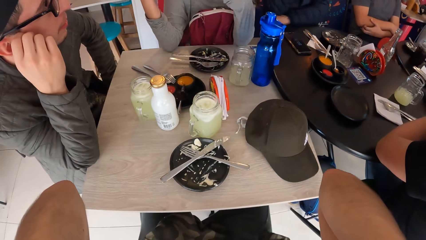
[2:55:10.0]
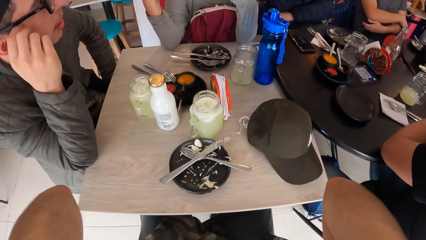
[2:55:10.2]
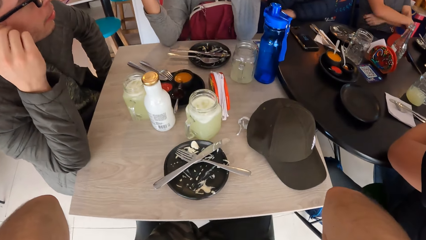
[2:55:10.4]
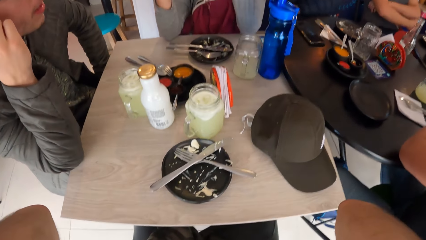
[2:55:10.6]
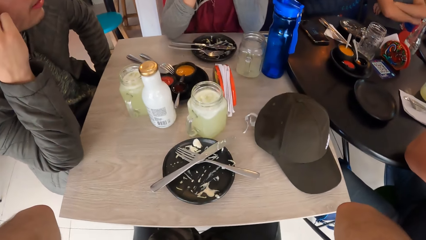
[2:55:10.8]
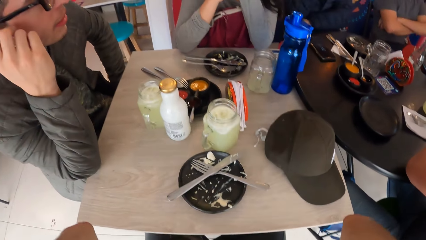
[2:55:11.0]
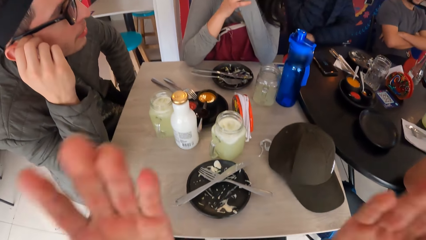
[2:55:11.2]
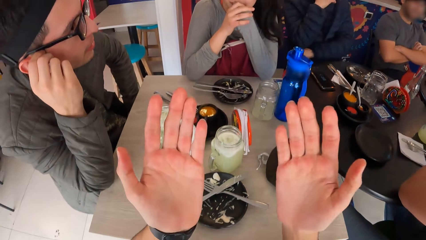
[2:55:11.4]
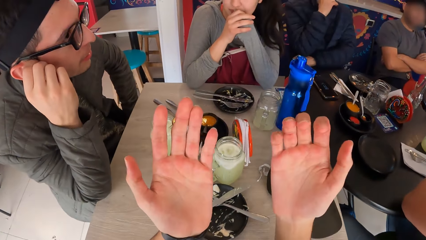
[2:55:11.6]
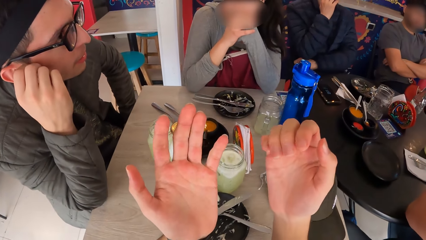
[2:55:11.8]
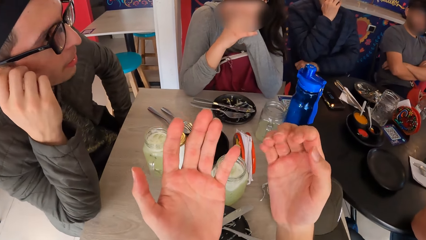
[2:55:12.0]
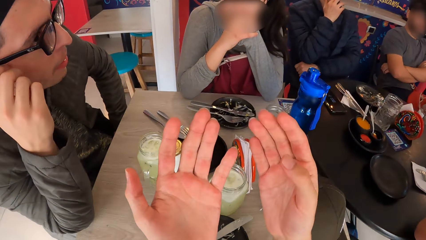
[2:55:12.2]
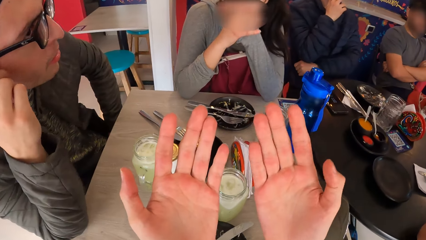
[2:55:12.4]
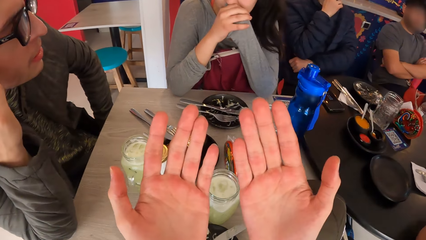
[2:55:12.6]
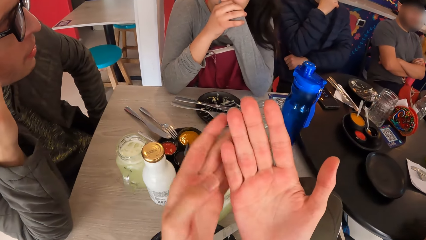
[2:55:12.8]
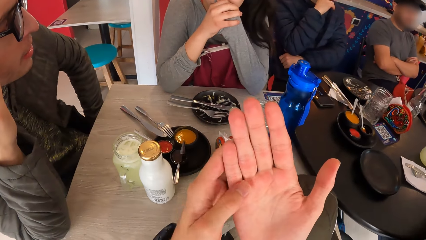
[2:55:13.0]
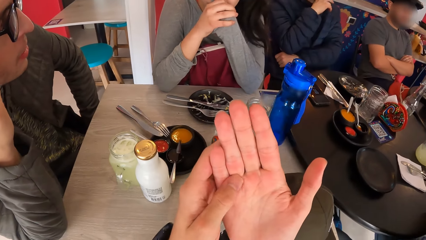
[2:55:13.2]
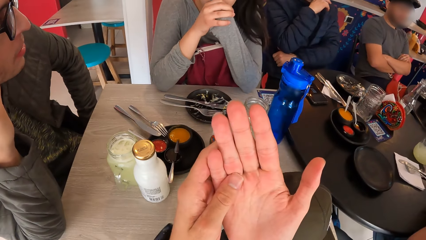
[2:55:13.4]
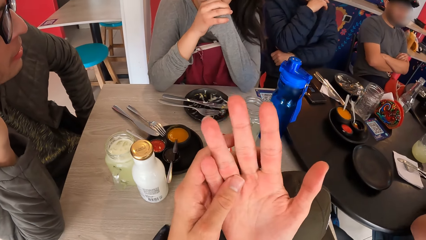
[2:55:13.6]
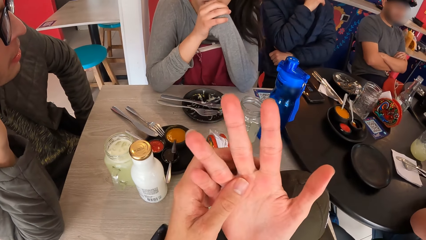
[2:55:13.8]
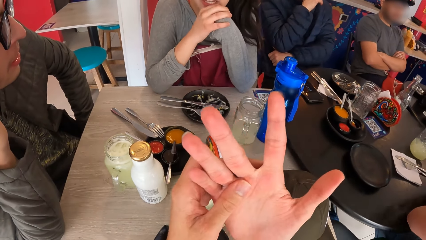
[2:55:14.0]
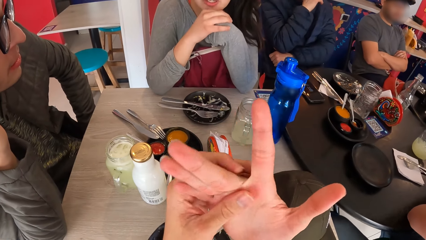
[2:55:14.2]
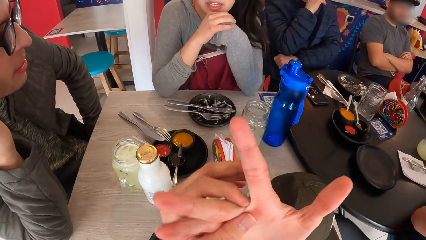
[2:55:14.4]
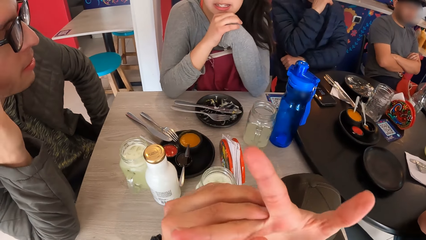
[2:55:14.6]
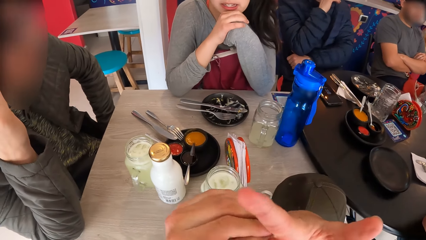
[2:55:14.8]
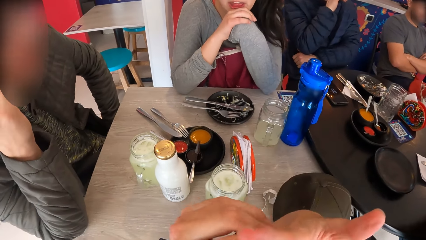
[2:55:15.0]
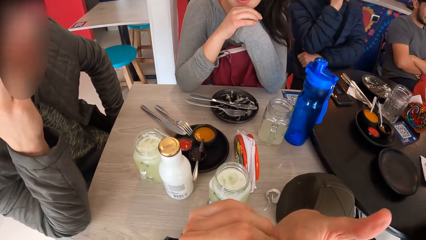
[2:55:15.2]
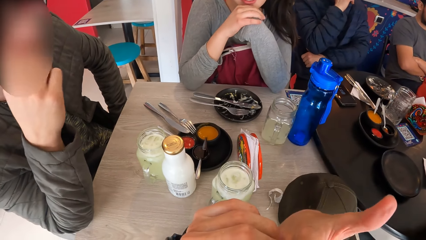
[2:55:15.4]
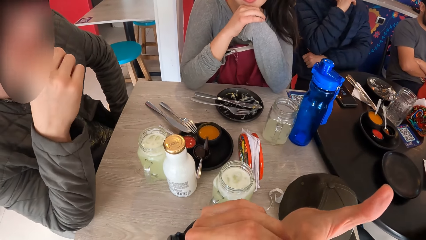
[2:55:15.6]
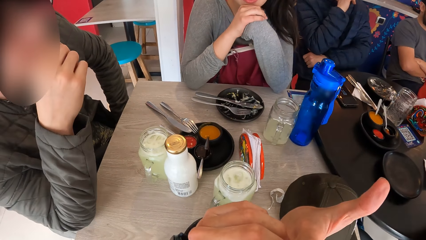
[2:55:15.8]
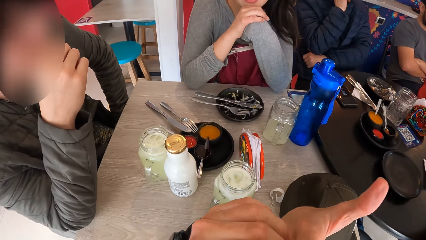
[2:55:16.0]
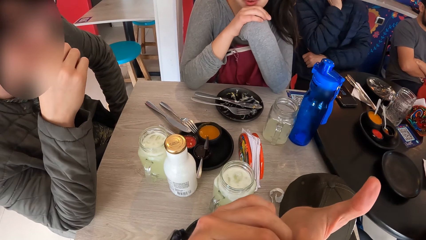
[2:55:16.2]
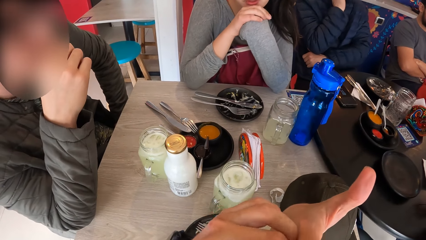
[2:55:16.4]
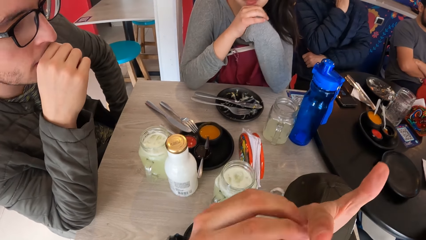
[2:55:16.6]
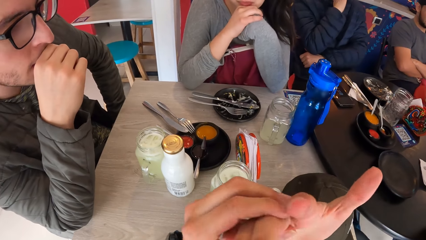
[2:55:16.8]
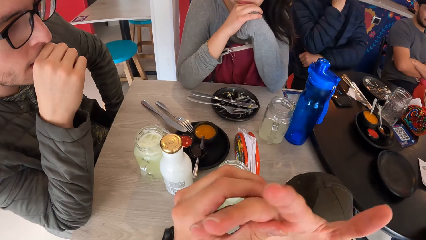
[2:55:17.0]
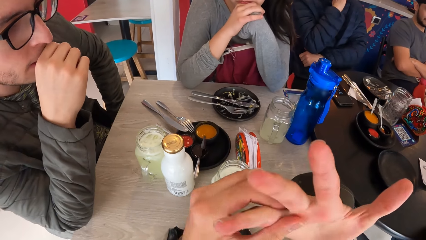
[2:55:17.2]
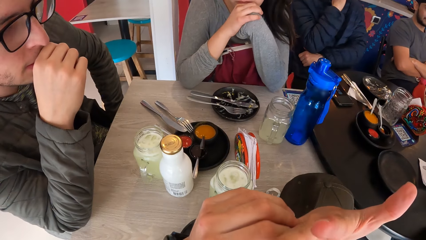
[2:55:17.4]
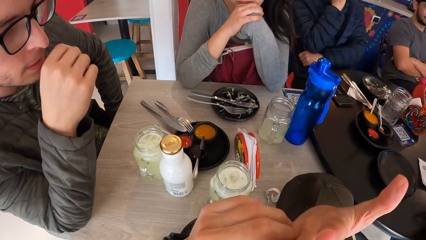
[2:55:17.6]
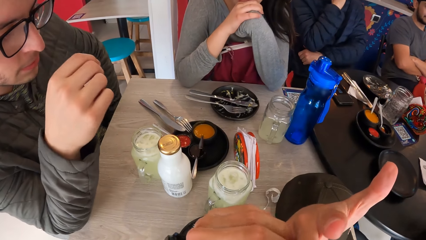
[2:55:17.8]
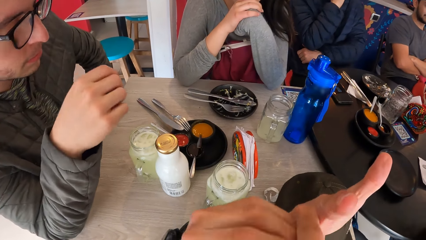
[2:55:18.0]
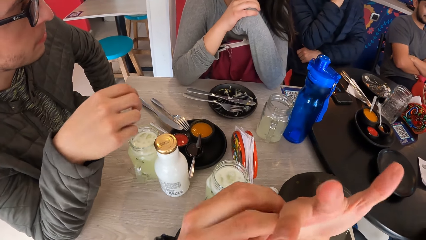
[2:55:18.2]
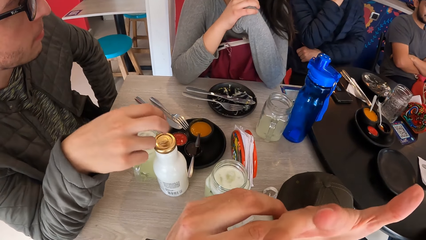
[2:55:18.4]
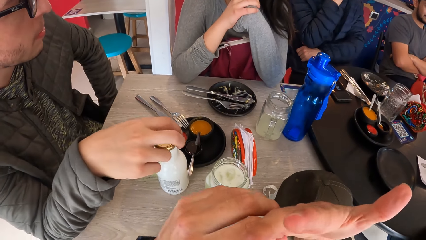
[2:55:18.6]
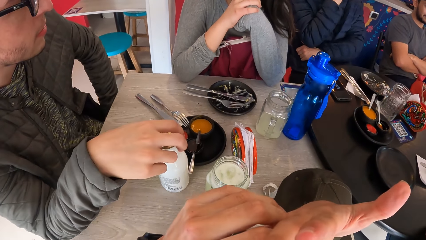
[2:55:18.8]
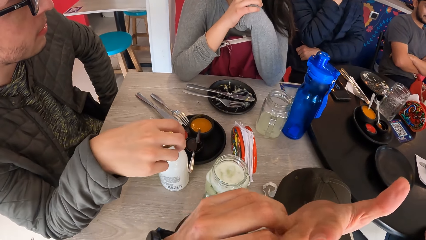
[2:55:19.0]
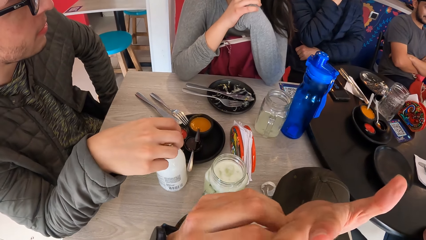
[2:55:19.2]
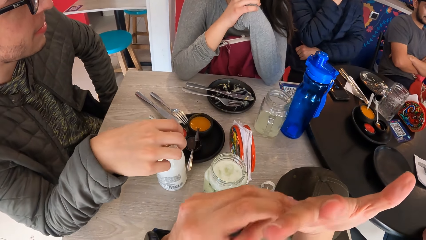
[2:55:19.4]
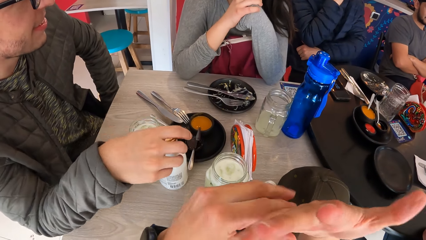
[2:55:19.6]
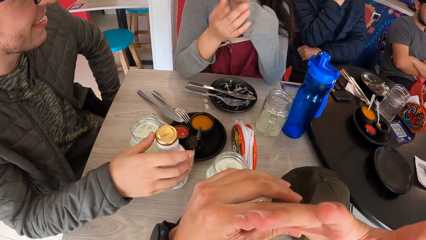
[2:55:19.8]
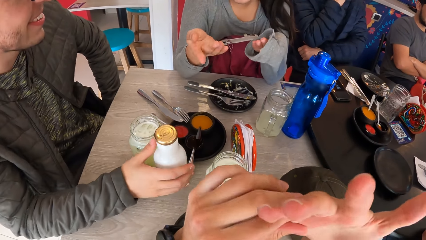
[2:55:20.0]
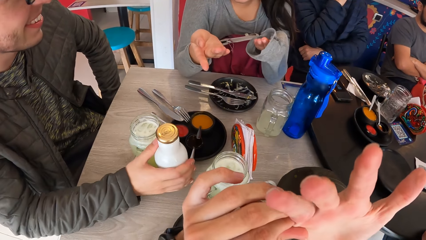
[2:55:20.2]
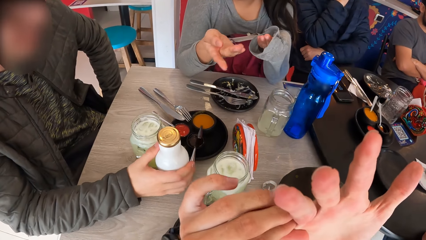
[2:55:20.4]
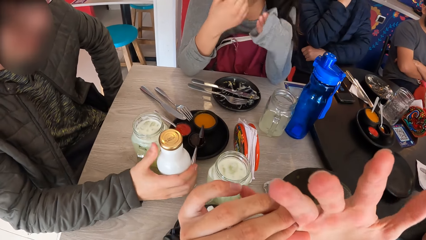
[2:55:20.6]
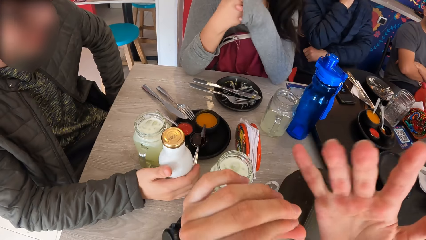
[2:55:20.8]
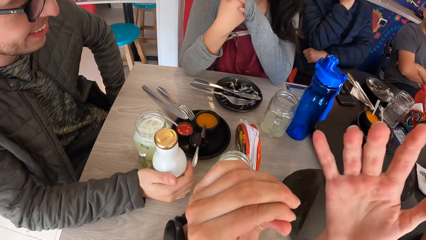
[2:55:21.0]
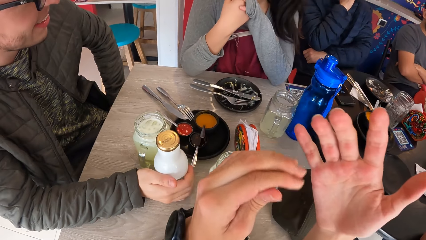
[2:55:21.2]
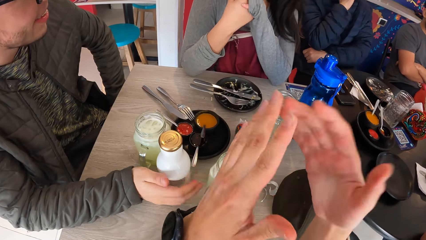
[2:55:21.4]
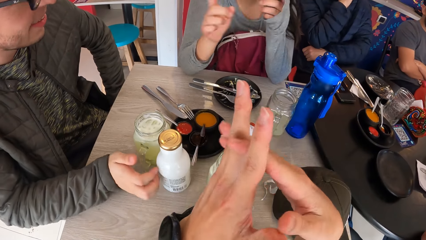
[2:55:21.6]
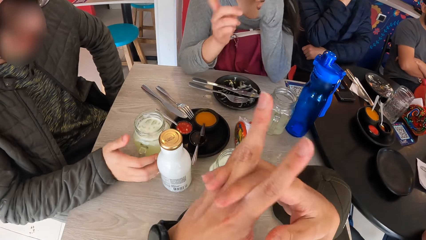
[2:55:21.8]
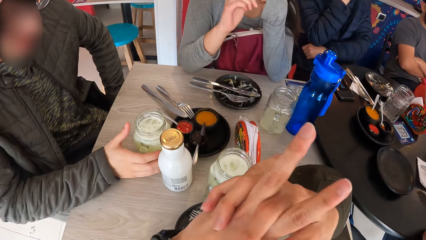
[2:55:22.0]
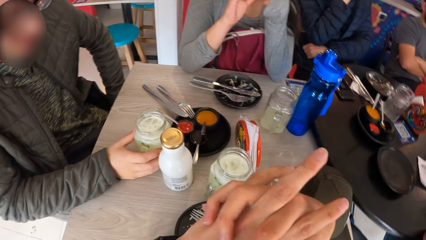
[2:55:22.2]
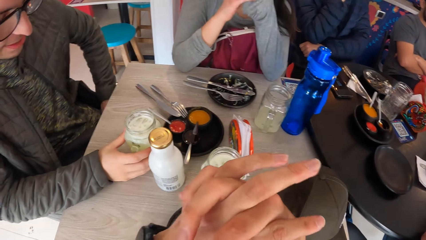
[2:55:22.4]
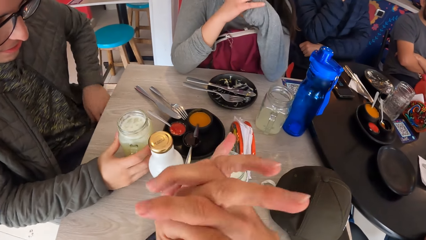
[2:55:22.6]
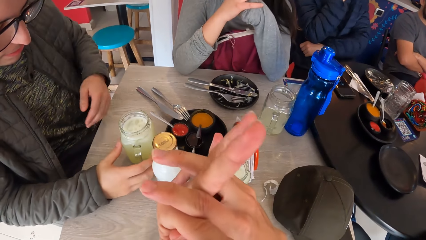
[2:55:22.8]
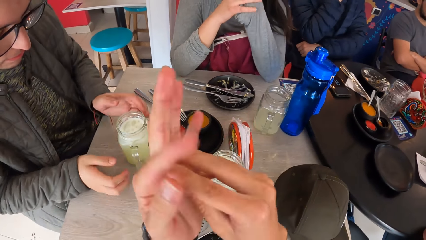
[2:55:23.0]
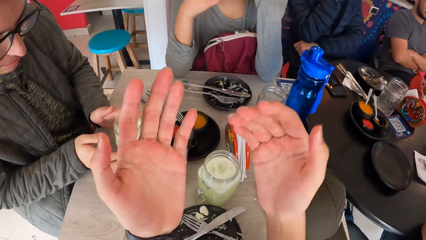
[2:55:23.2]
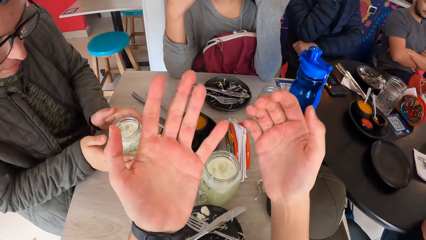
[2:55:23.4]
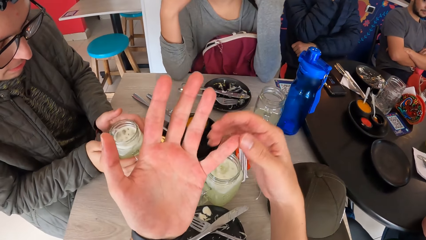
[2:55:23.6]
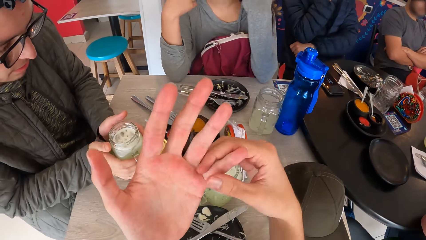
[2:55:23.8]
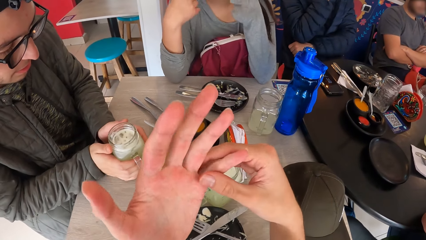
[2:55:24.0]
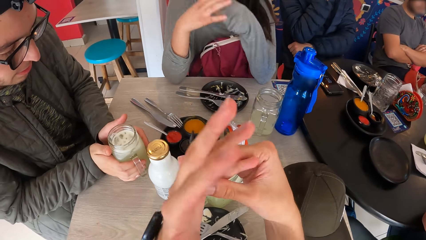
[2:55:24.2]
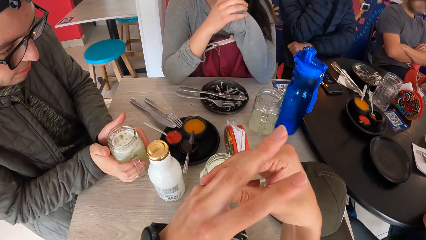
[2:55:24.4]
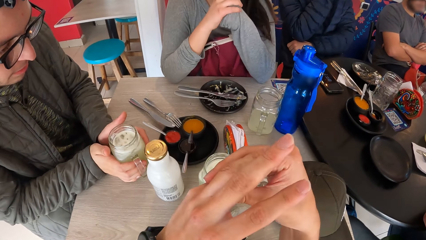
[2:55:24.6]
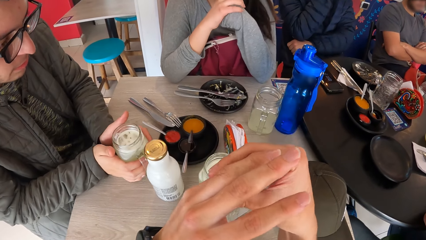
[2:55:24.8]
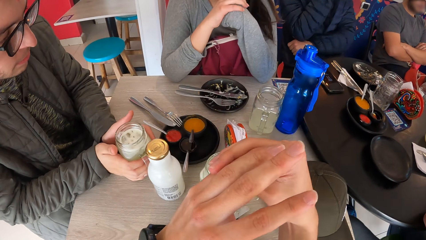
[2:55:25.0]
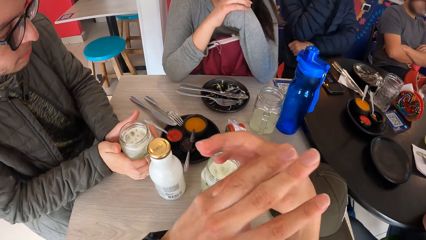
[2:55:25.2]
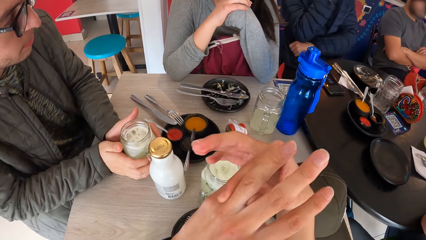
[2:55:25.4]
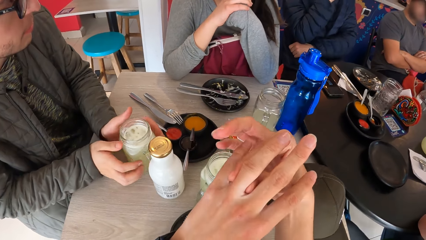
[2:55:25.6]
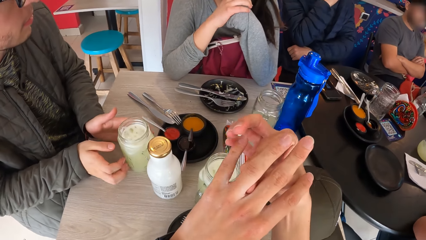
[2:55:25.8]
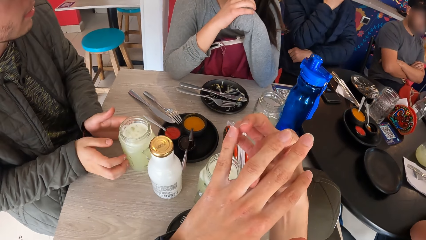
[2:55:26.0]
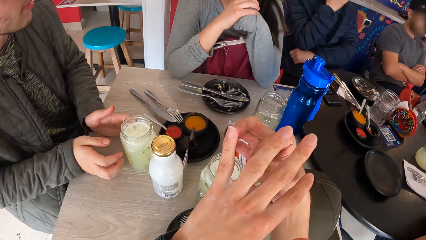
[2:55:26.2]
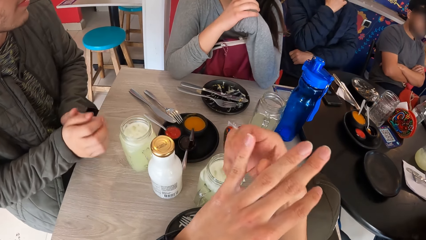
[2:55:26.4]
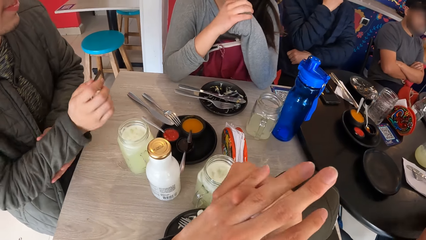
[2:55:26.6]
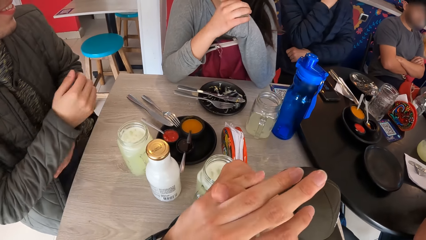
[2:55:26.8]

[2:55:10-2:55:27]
The camera wearer adjusts the camera. He looks at his hands. He holds his fingers. The man touches a bottle on the table with his right hand. The man touches the cup on the table with his right hand. The man touches the cup on the table with both hands.
